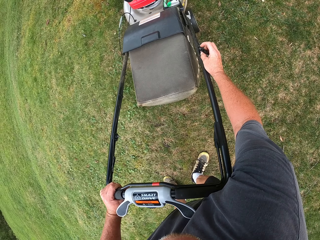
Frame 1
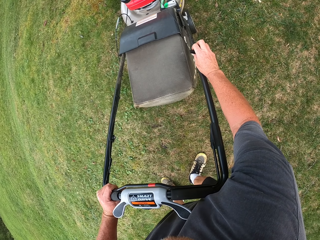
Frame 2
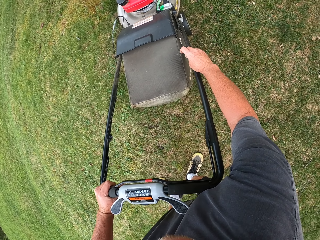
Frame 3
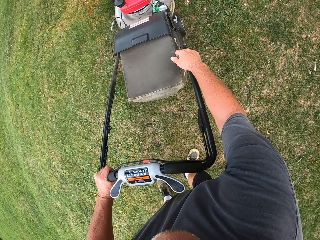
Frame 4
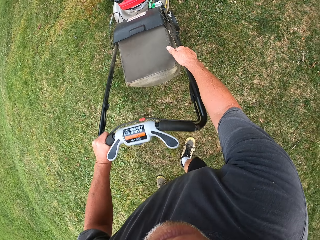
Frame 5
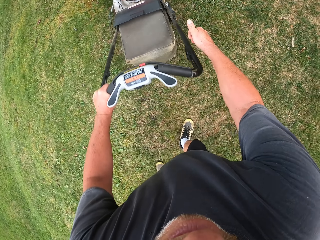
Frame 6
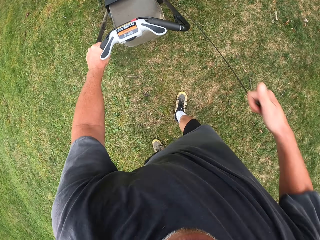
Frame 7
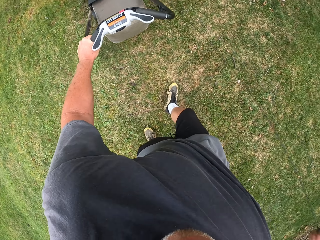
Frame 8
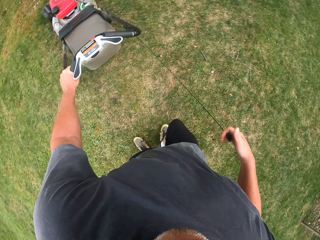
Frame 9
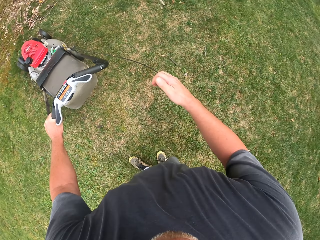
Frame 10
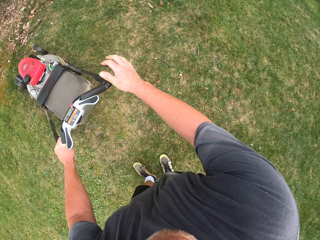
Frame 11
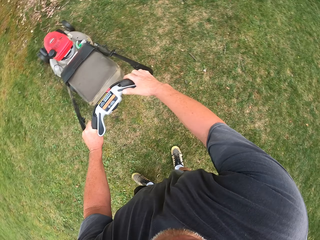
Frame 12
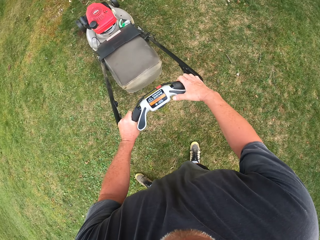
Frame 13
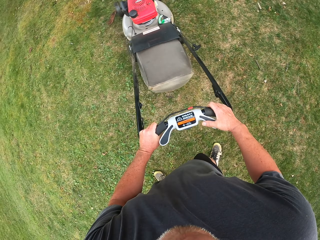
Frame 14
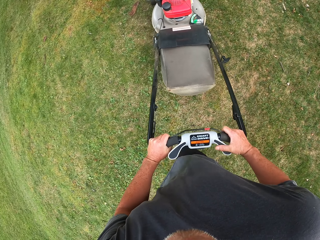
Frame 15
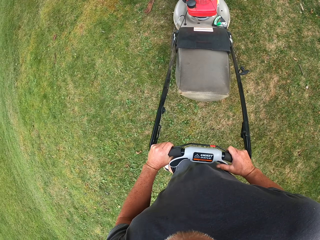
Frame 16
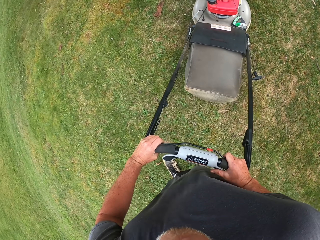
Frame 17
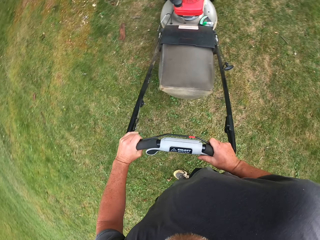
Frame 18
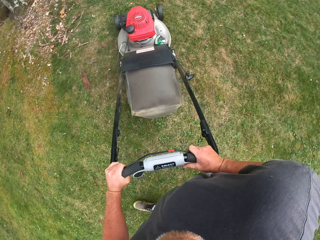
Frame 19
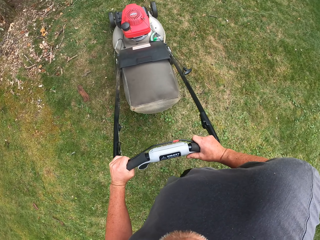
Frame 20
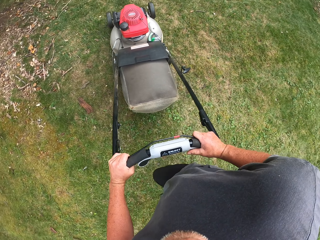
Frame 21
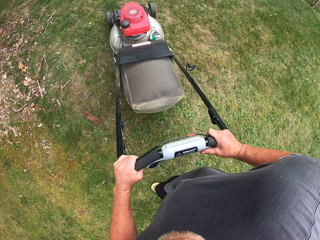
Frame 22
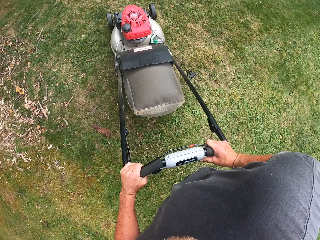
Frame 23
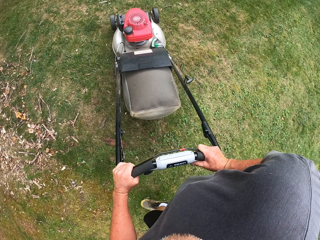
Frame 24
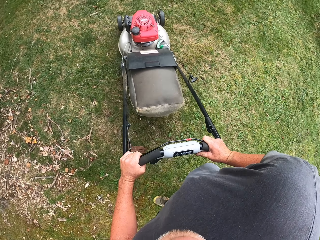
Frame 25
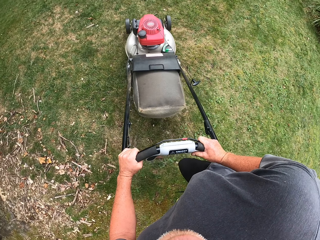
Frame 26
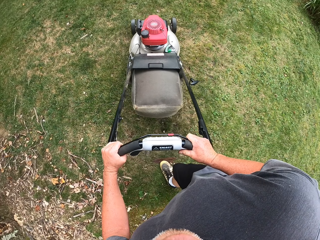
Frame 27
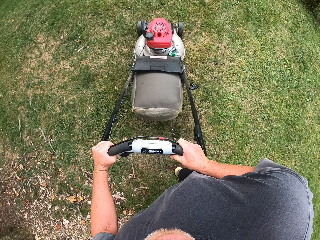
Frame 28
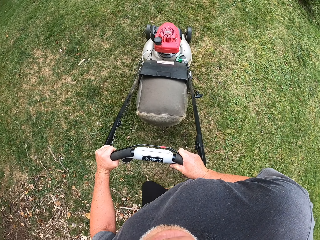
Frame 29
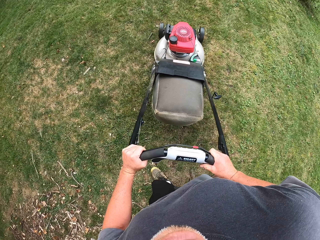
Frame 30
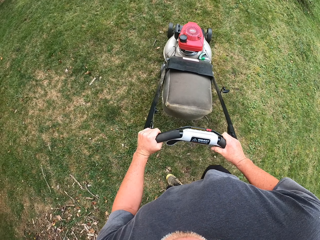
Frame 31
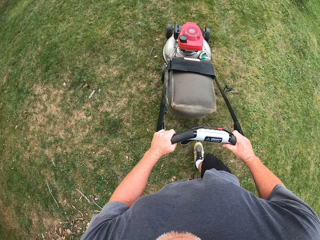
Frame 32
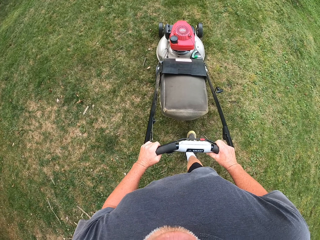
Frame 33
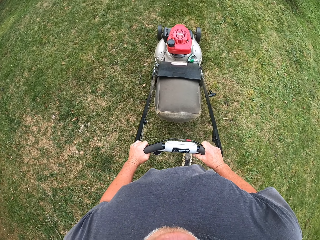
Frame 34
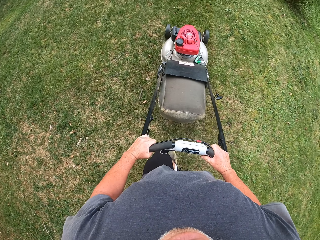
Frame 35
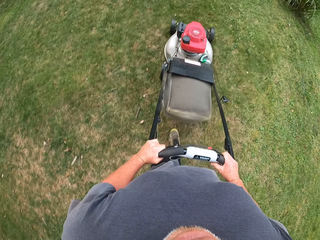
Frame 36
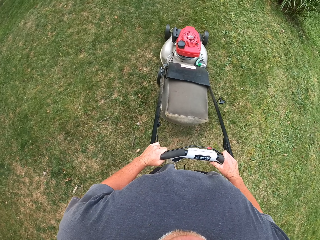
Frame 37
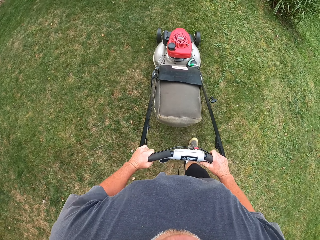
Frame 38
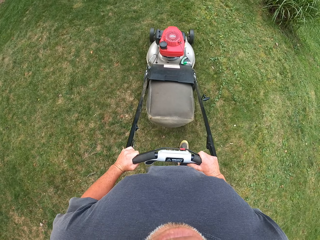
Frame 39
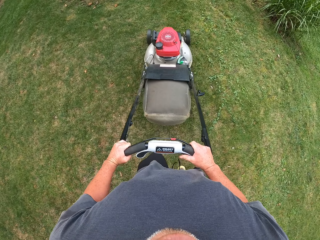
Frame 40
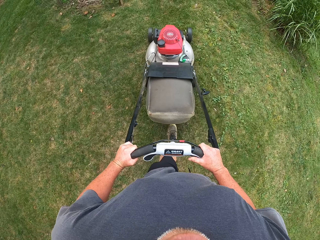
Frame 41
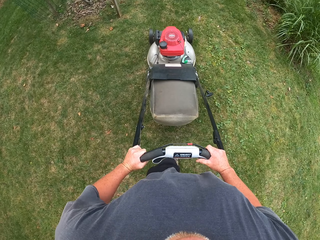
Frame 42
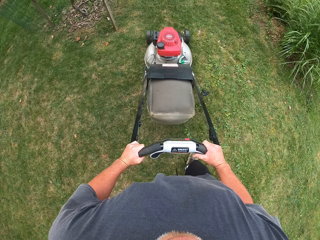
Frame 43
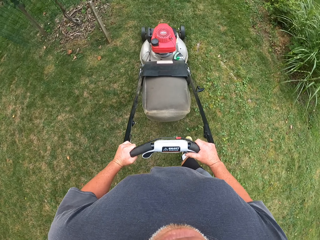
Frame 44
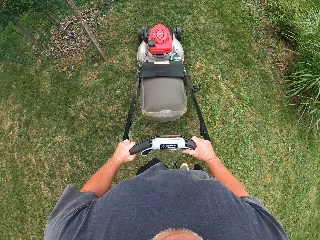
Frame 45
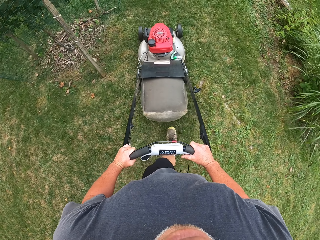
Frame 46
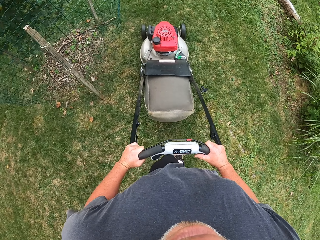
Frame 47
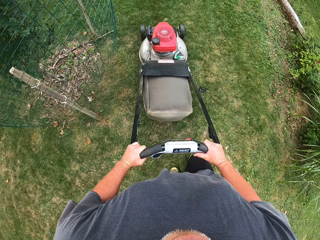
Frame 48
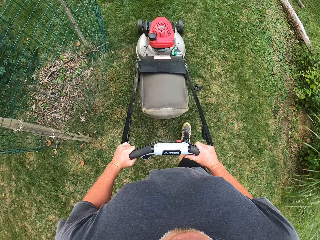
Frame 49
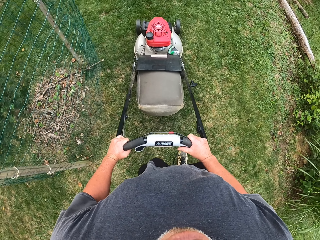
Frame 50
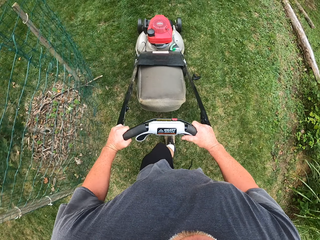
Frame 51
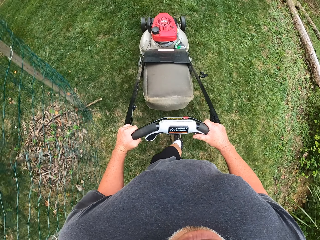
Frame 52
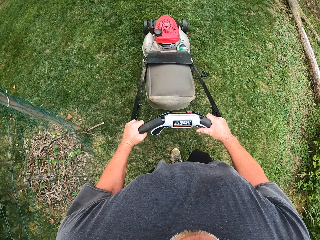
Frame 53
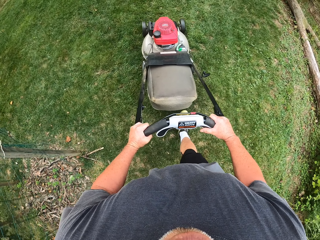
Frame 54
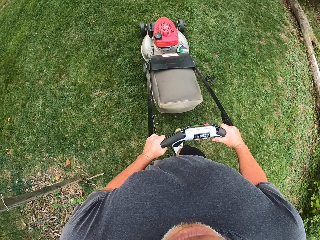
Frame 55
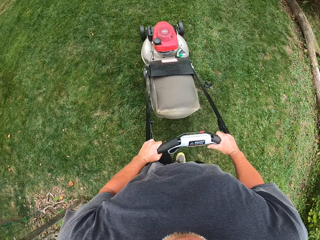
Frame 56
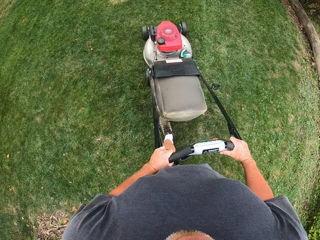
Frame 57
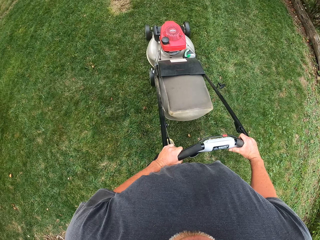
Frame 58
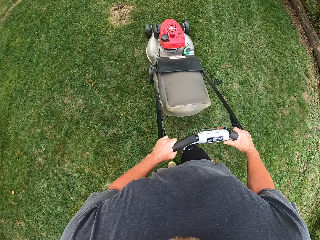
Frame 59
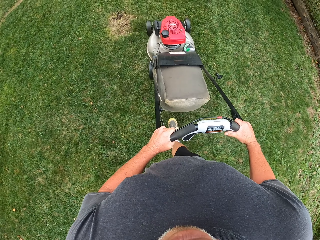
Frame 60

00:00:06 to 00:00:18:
The camera wearer pulls the lawn mower pull cord. They put a hand on the lawn mower. They cut grass with the lawn mower.

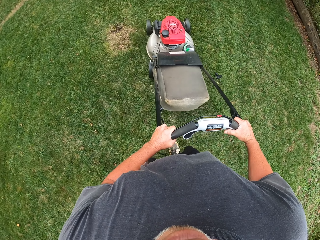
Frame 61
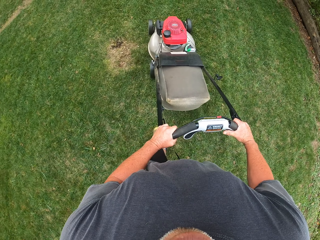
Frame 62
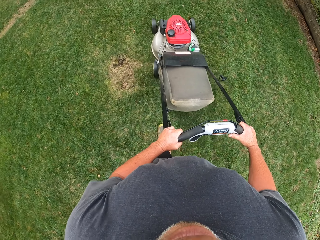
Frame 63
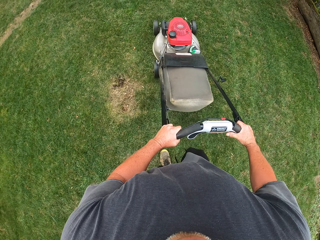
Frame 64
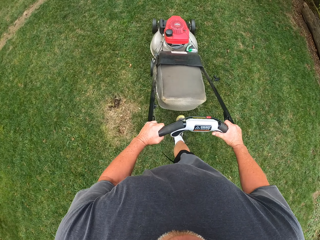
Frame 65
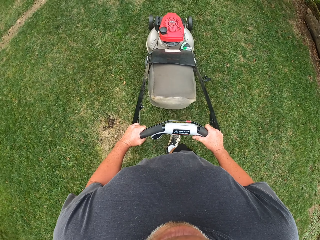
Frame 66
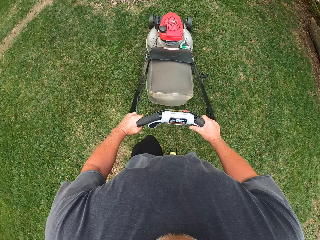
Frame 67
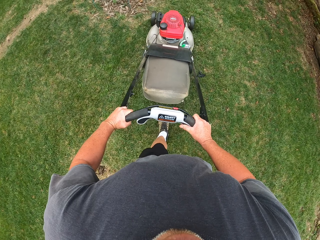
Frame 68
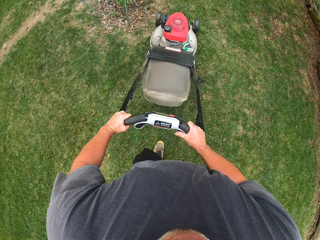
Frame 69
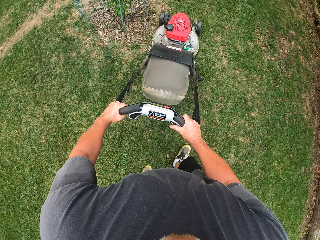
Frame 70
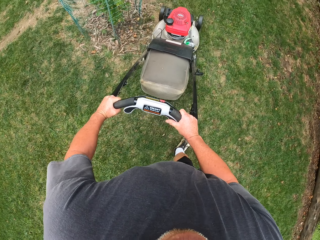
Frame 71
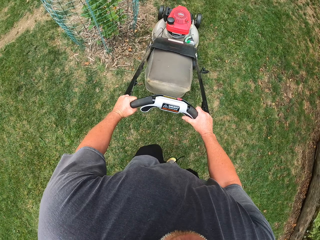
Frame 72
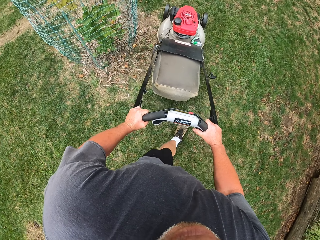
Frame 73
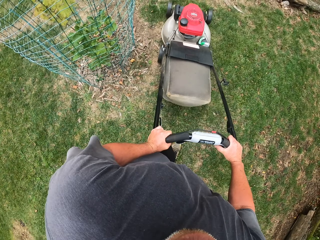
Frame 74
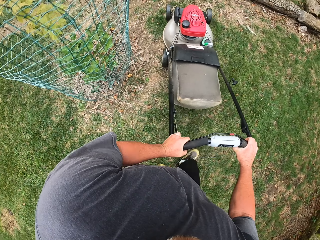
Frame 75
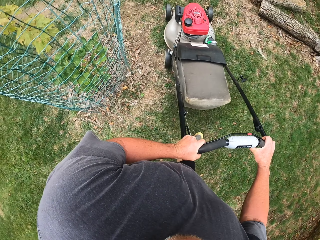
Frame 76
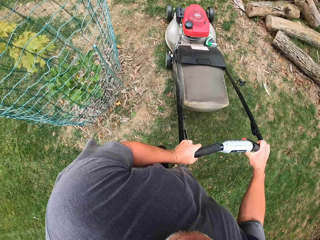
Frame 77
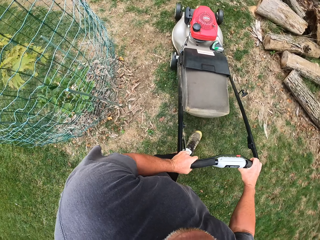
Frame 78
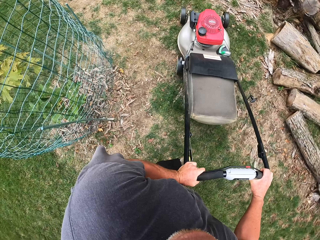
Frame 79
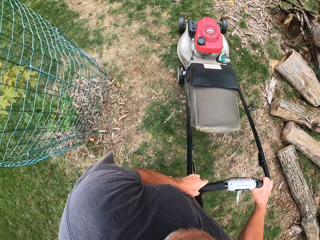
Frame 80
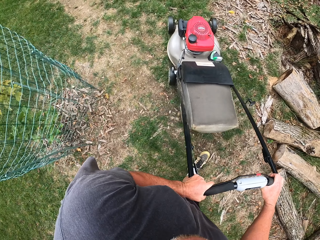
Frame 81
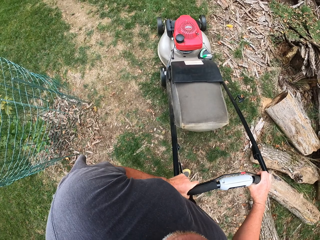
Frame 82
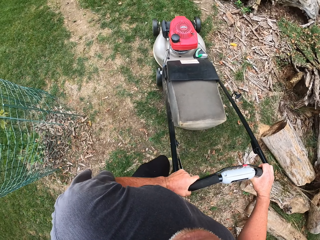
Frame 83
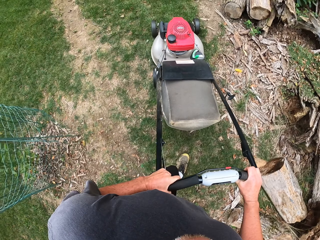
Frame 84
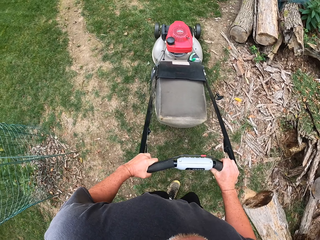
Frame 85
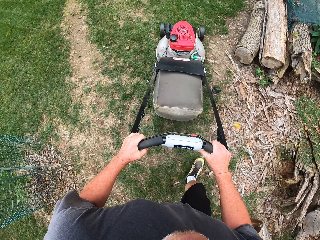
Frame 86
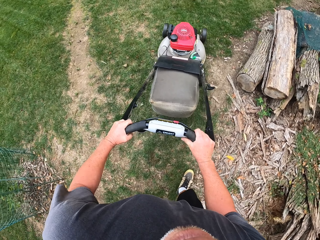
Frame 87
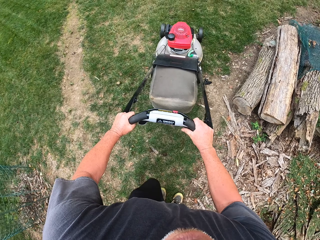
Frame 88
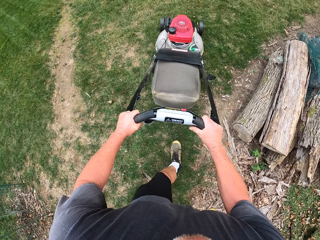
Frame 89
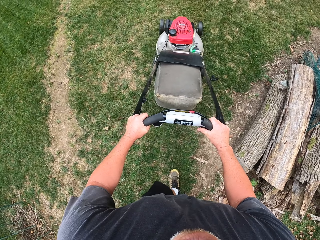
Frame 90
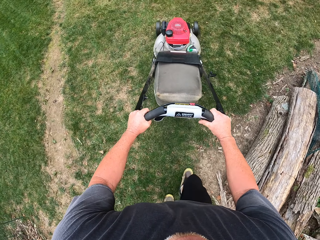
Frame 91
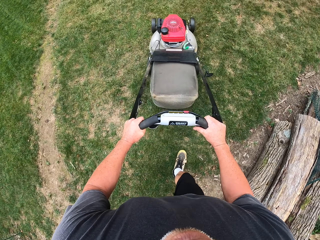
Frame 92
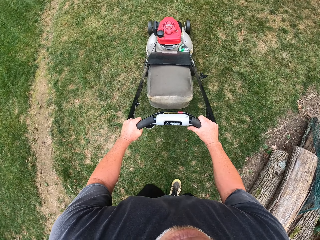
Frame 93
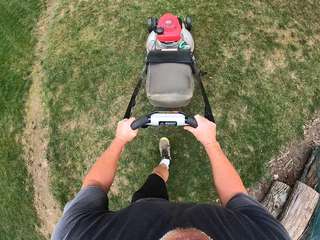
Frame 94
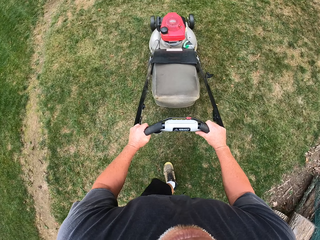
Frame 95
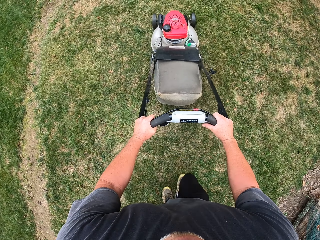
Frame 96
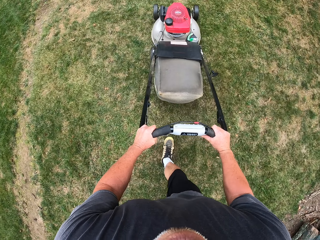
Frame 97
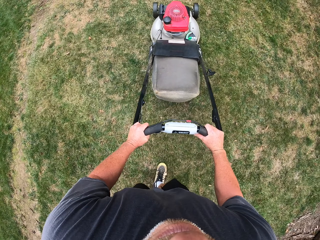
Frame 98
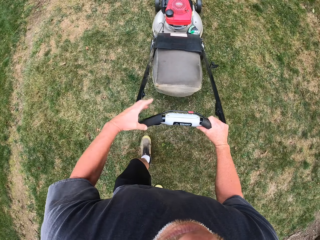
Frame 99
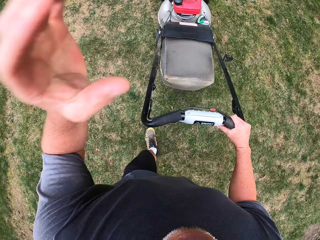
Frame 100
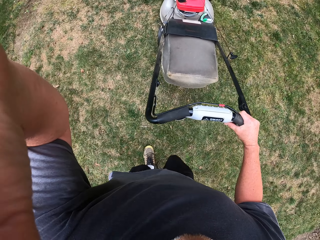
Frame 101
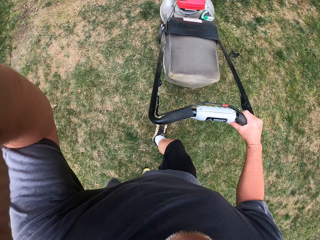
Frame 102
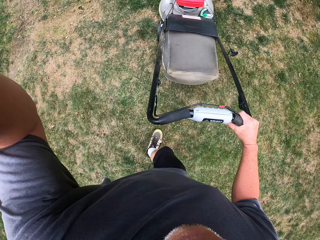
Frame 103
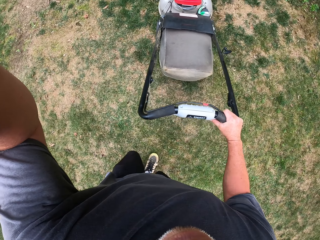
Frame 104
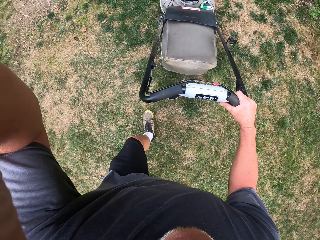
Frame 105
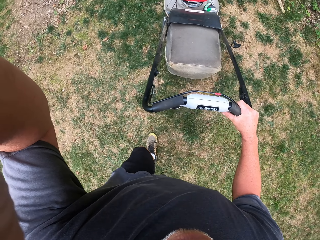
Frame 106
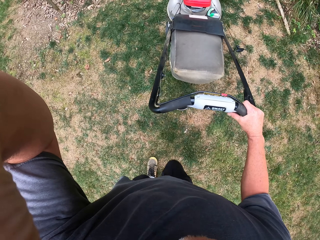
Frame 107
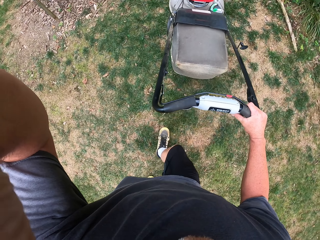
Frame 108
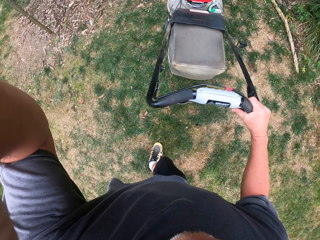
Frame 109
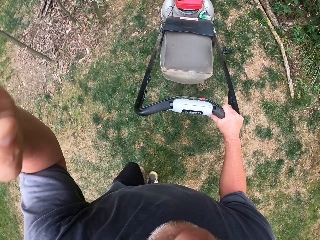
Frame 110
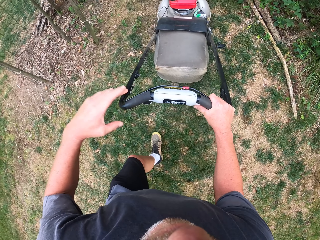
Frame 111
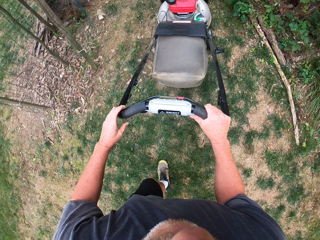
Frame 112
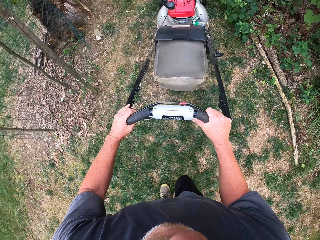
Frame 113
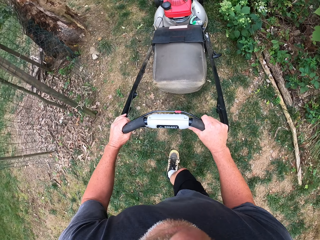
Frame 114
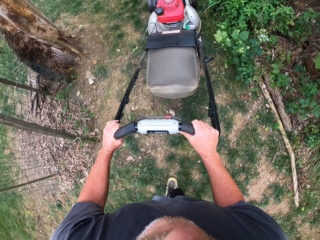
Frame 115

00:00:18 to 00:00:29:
The camera wearer raises a hand. They put a hand on the lawn mower.
